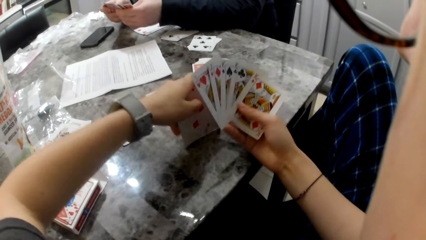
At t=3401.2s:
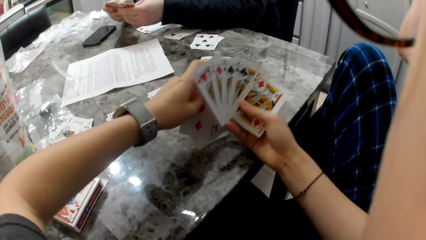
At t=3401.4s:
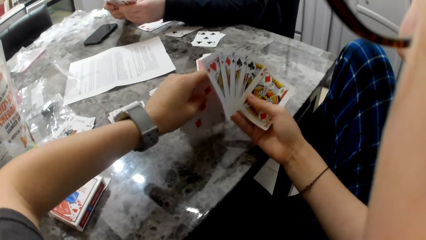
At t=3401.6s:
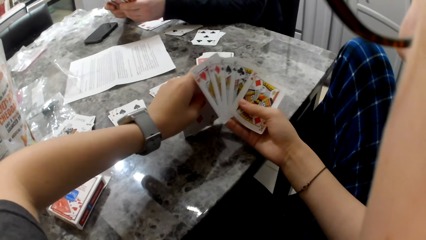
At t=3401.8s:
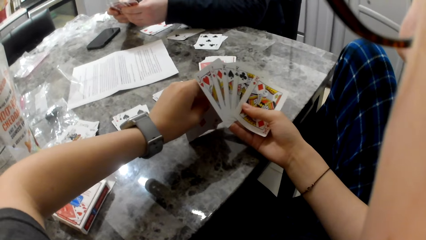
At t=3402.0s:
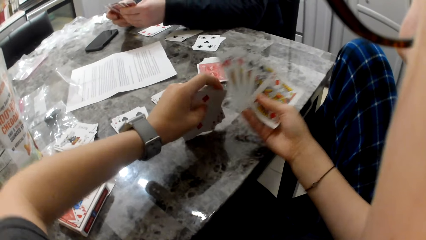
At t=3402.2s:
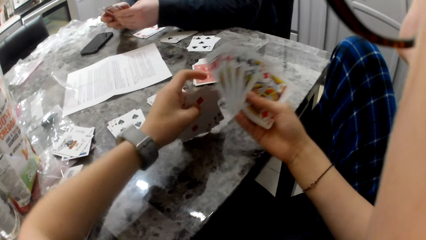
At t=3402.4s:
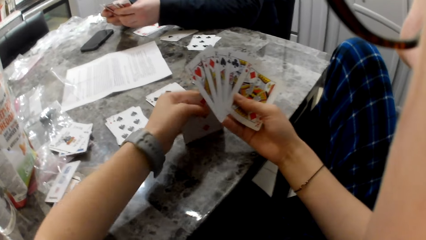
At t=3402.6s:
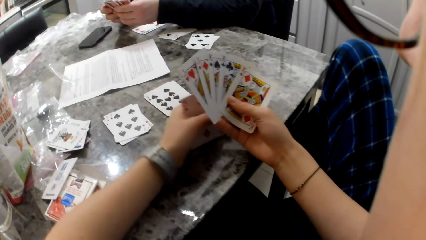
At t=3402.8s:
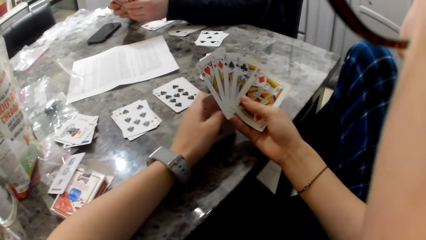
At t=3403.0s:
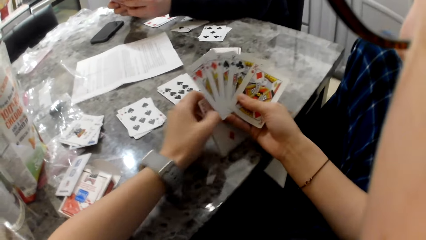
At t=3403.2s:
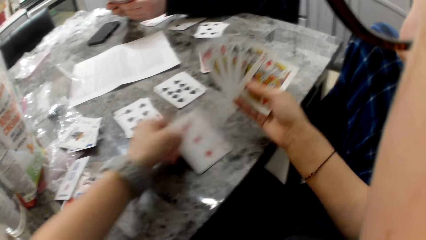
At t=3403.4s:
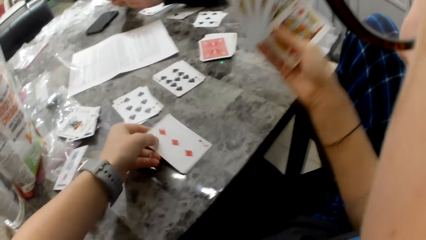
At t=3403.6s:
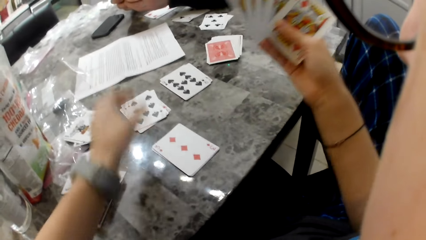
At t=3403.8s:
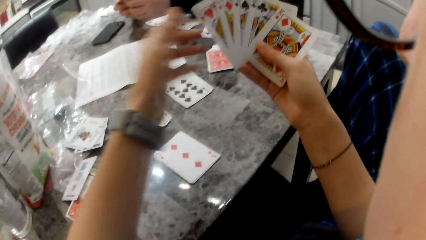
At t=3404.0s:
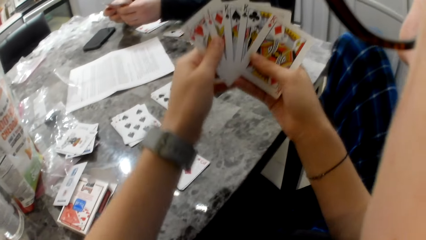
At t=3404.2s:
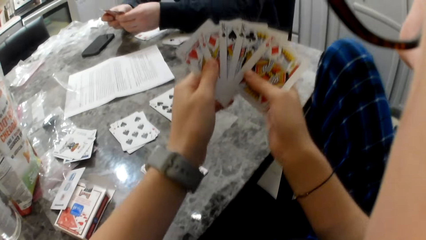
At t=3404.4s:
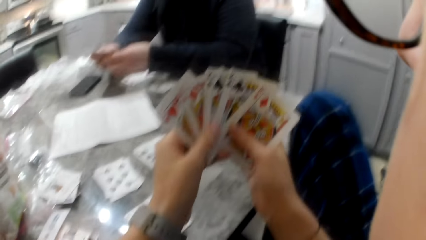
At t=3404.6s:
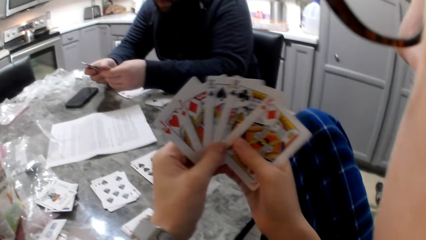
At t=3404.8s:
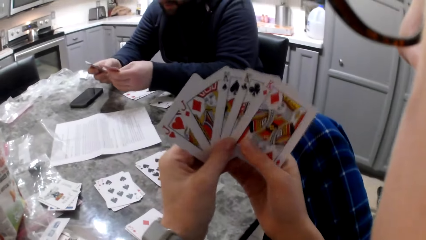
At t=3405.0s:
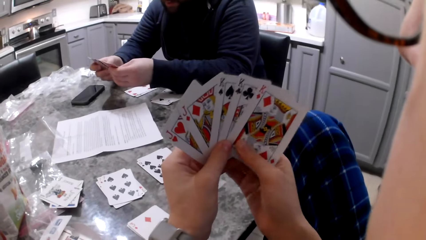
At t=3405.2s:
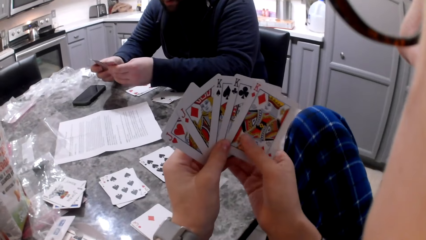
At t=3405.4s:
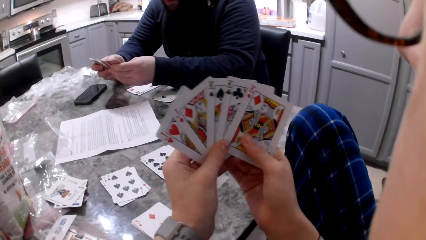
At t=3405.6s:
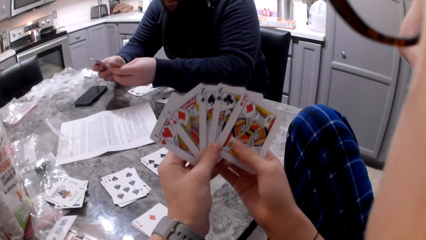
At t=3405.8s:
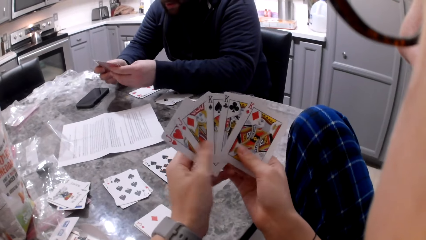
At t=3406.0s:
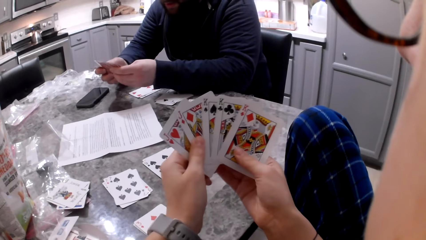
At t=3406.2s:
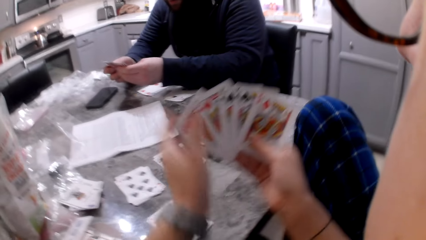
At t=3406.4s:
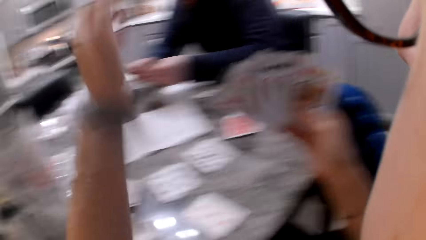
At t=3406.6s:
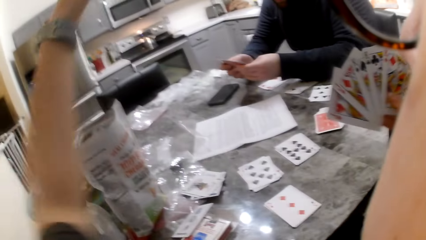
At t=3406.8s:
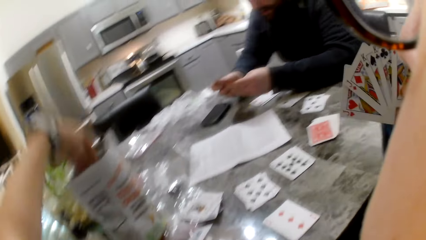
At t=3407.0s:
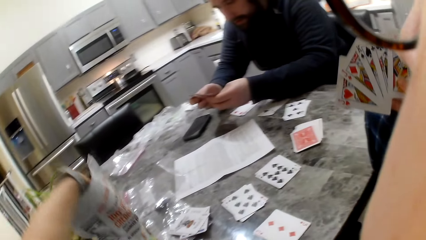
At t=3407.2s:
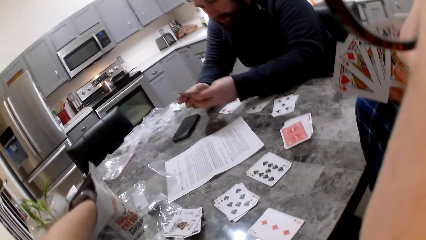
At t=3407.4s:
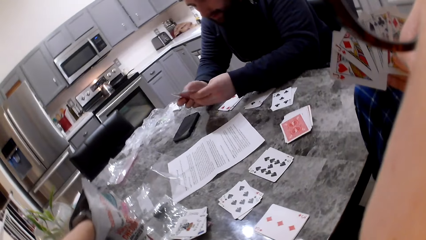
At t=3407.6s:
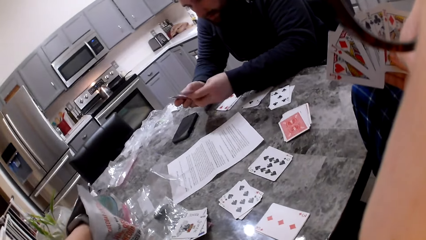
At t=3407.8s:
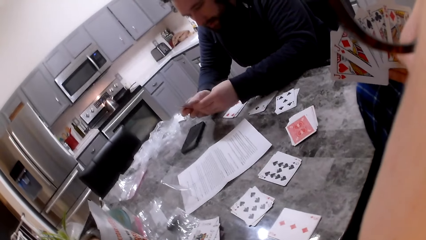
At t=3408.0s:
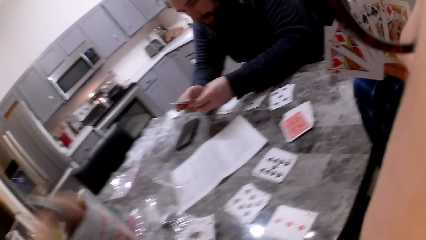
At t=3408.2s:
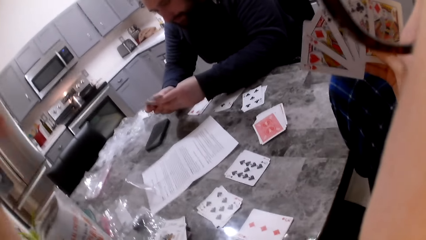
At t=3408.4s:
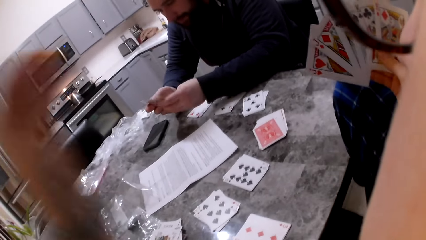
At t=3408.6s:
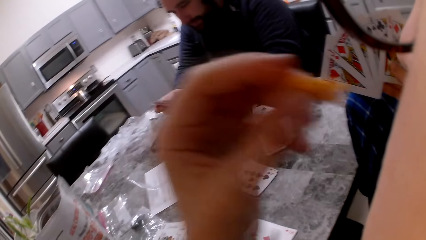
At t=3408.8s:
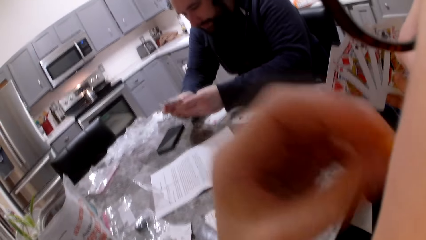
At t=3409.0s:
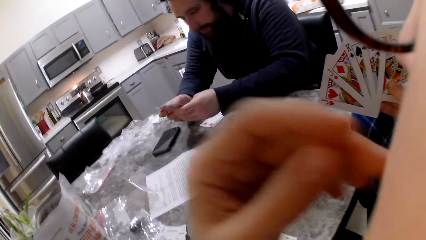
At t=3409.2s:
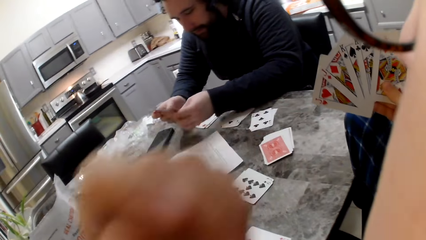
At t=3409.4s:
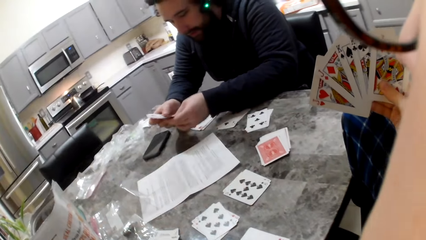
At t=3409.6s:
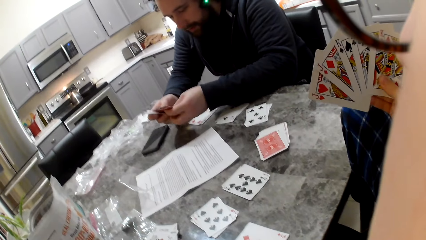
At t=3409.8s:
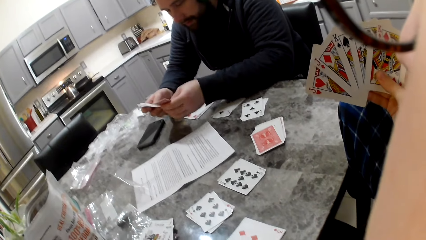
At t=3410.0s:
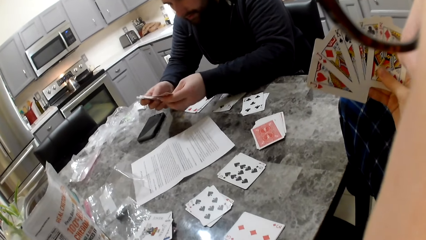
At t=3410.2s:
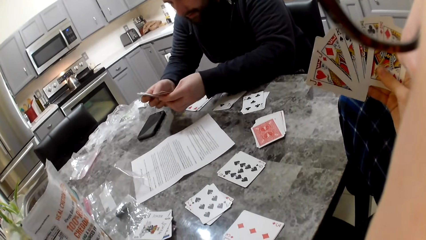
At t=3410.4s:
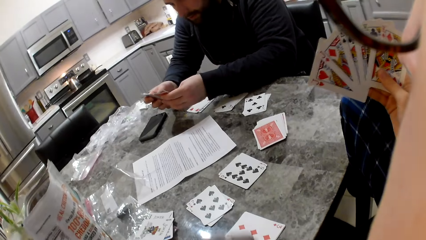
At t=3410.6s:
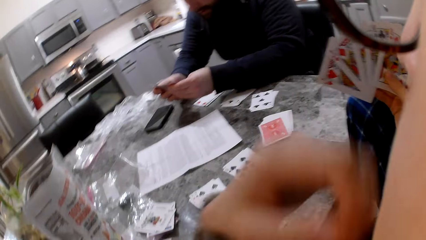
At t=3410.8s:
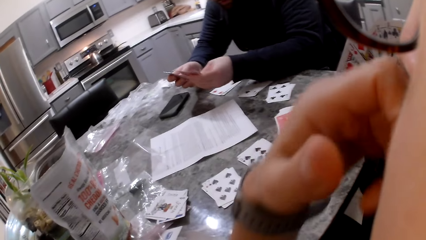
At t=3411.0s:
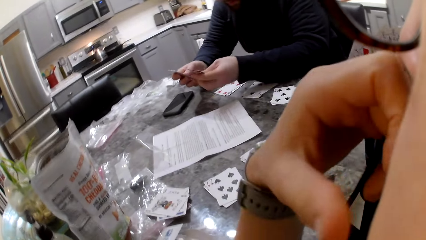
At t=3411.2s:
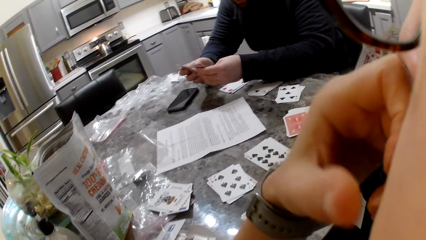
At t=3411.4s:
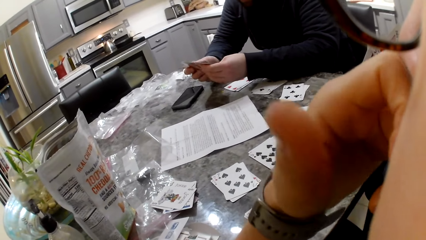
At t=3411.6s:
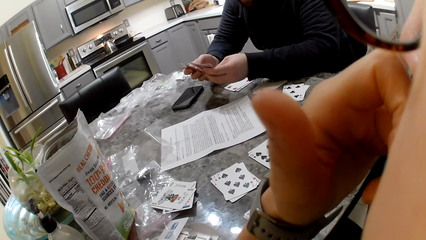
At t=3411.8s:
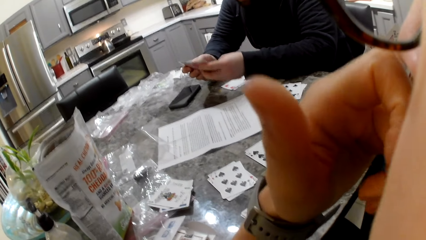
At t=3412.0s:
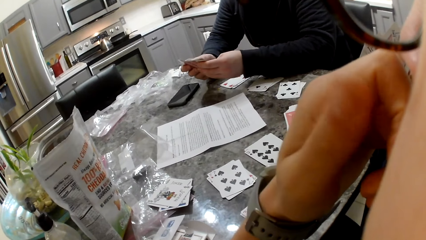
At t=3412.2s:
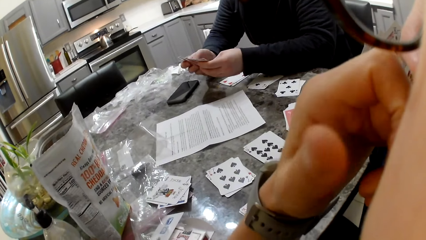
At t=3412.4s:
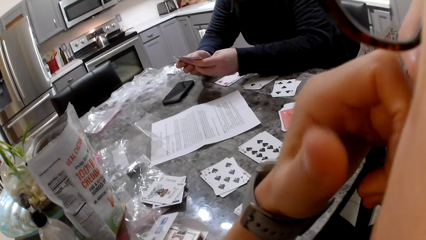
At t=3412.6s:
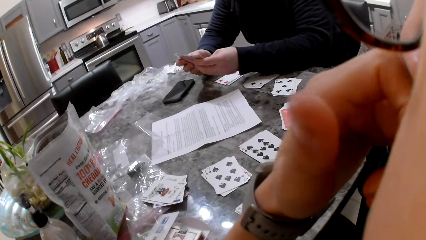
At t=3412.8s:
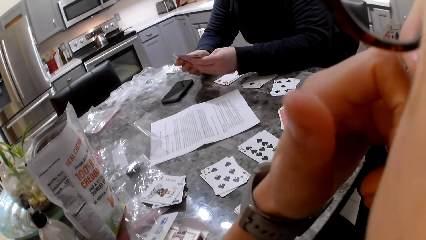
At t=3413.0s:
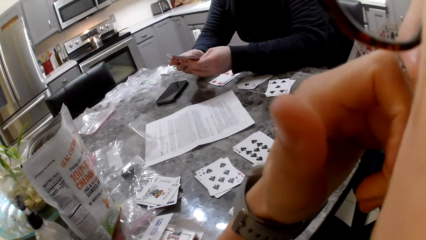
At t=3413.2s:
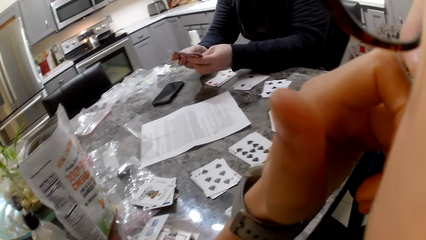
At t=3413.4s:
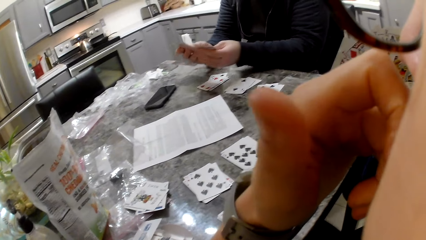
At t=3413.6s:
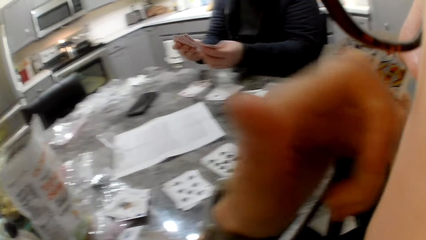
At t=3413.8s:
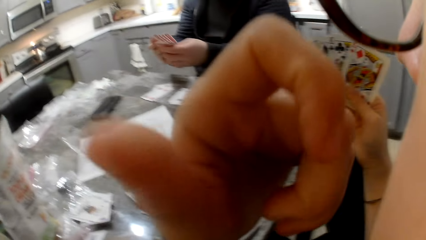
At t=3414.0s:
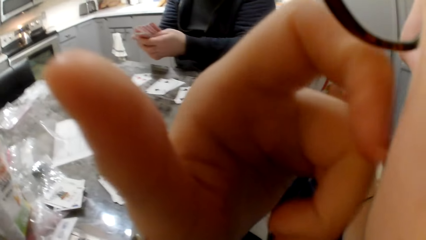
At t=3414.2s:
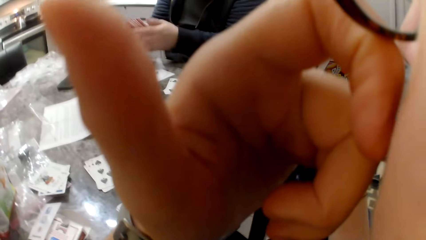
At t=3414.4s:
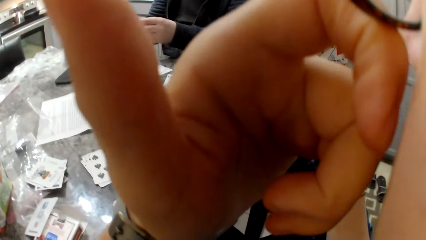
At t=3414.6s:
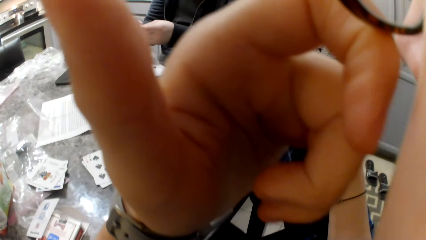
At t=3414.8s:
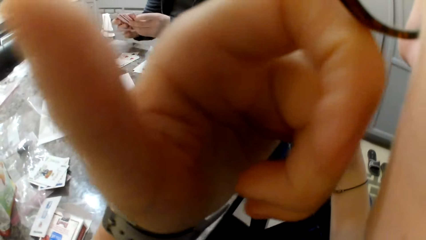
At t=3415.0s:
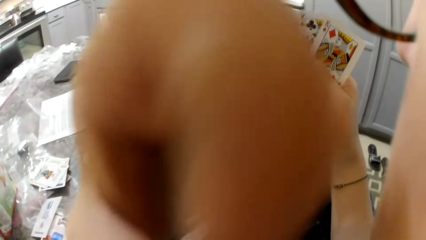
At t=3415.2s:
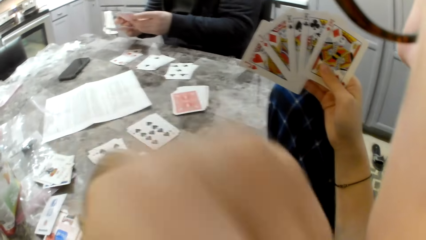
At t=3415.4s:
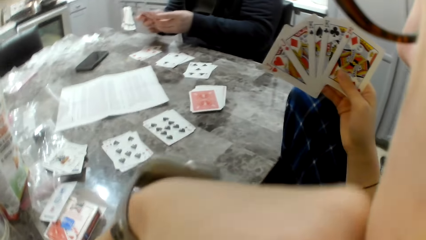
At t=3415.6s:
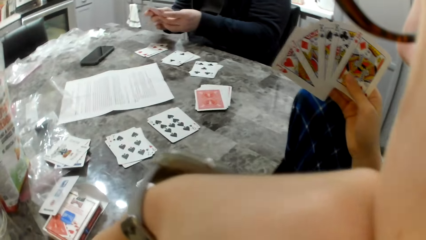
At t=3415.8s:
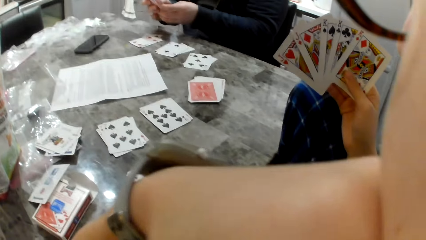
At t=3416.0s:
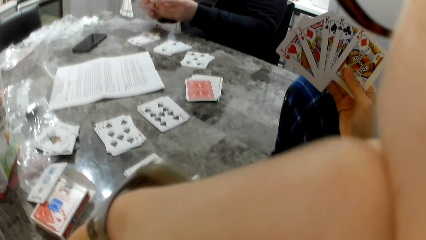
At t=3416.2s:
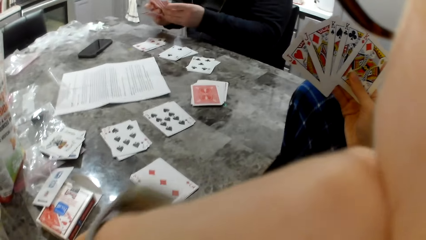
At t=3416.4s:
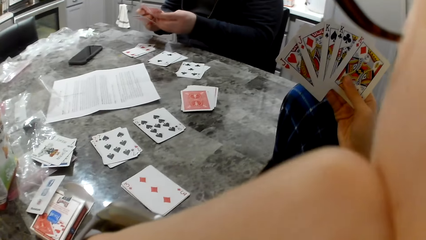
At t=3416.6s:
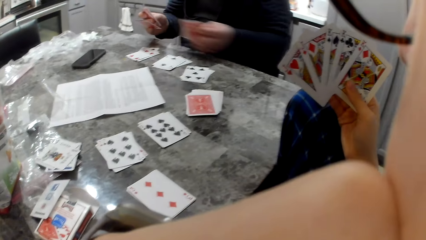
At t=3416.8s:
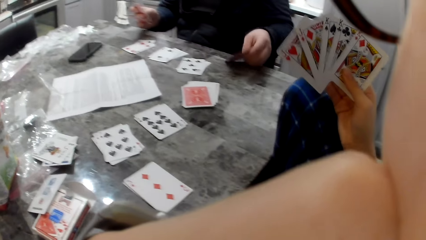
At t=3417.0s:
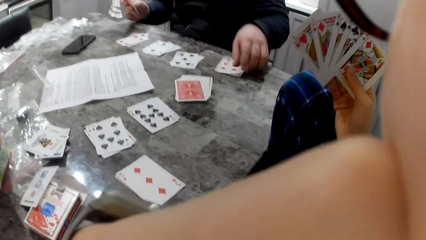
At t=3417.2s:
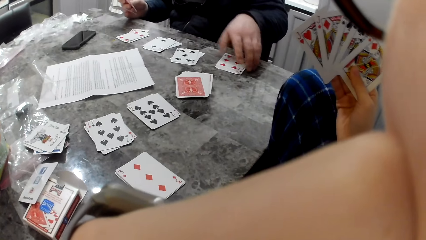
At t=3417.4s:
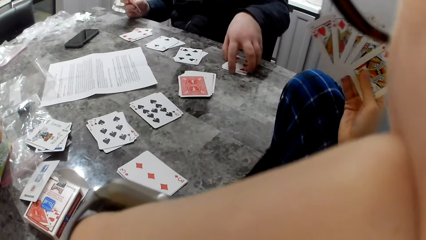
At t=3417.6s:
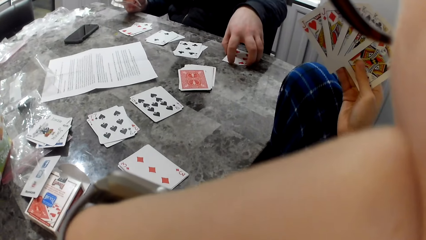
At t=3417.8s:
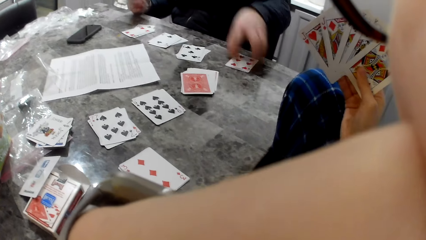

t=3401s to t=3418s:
The camera wearer puts the cards on the table. She arranges the cards on the table. She arranges the cards in her hand. She picks some cheddar chips from the bag on the table and eats the cheddar chips. She touches her face. A man drops some cards on the table.
